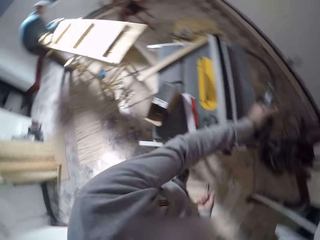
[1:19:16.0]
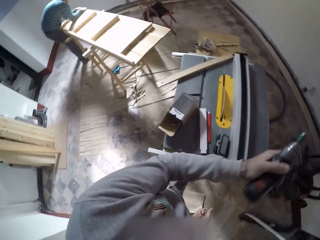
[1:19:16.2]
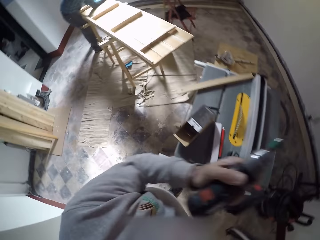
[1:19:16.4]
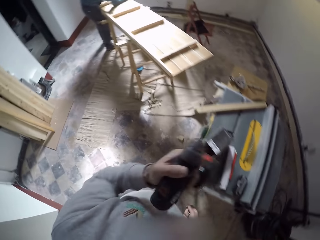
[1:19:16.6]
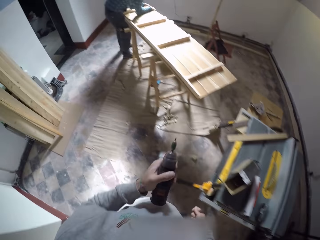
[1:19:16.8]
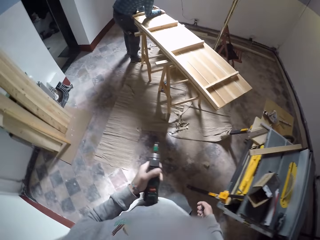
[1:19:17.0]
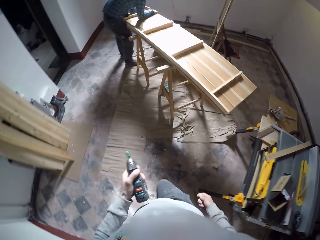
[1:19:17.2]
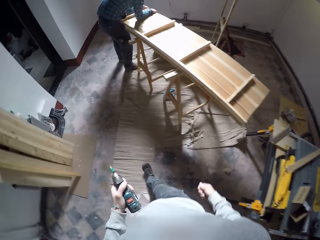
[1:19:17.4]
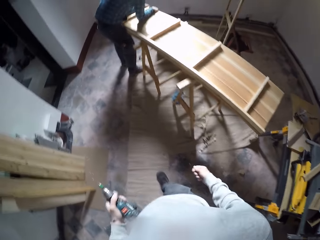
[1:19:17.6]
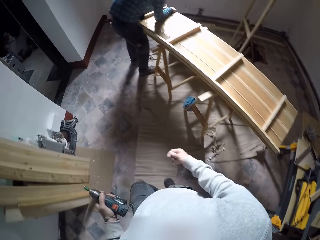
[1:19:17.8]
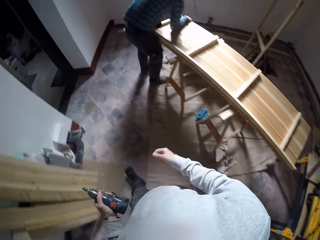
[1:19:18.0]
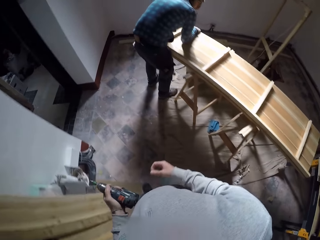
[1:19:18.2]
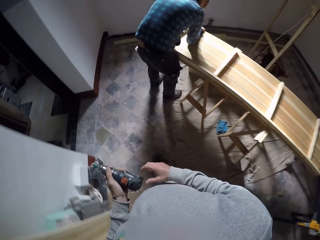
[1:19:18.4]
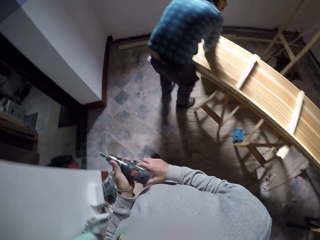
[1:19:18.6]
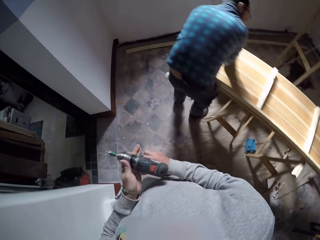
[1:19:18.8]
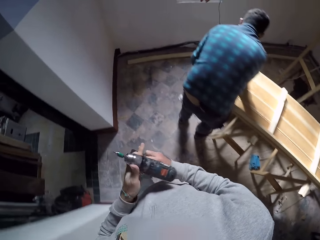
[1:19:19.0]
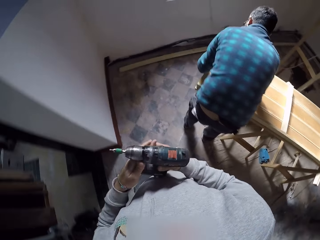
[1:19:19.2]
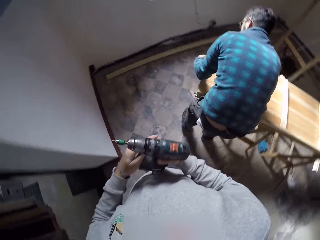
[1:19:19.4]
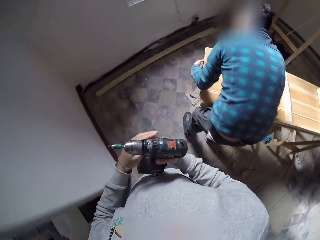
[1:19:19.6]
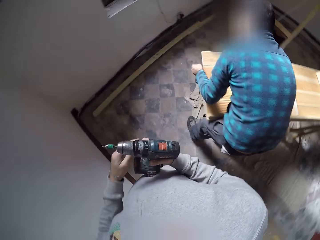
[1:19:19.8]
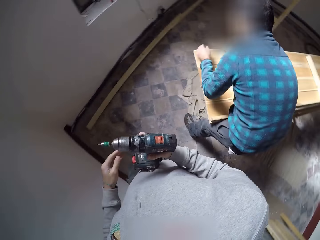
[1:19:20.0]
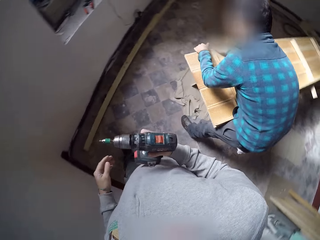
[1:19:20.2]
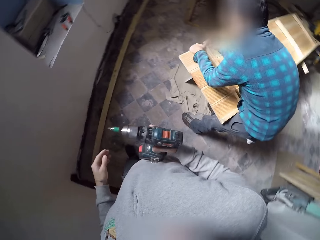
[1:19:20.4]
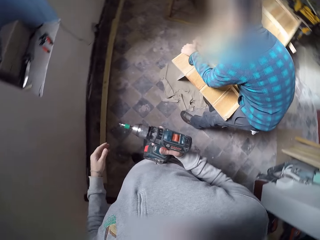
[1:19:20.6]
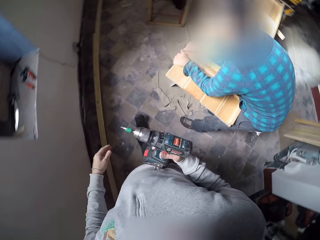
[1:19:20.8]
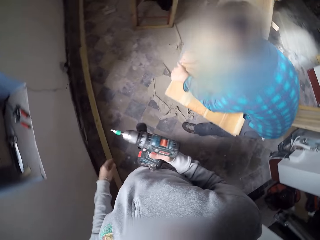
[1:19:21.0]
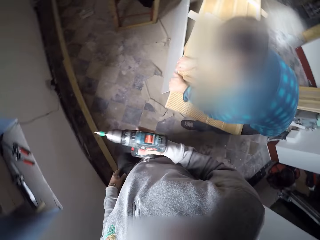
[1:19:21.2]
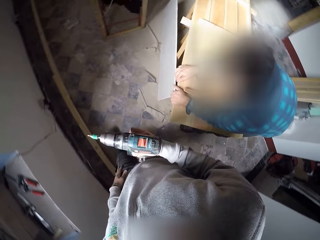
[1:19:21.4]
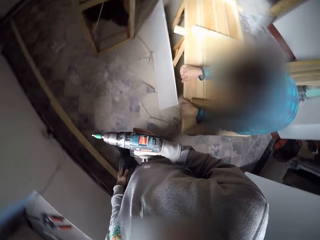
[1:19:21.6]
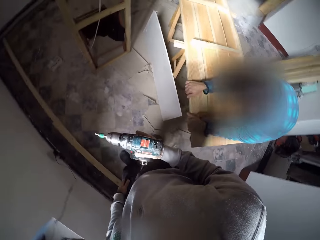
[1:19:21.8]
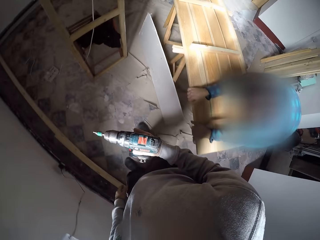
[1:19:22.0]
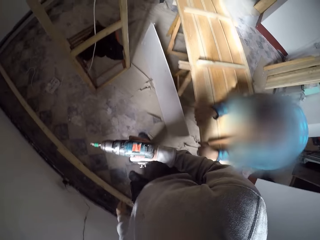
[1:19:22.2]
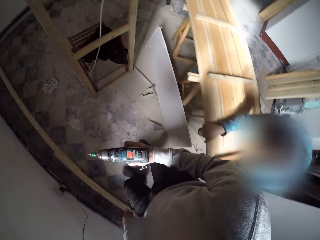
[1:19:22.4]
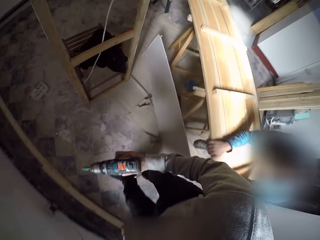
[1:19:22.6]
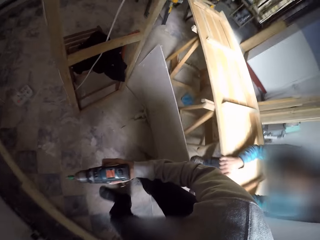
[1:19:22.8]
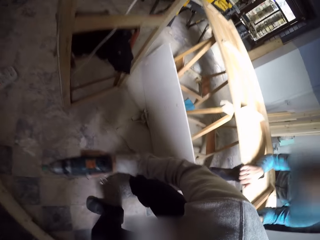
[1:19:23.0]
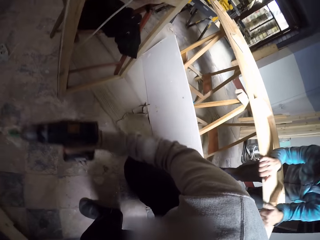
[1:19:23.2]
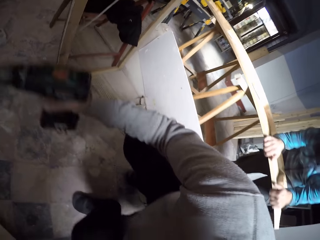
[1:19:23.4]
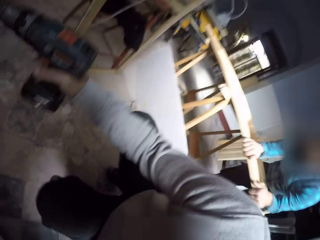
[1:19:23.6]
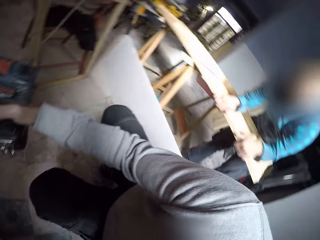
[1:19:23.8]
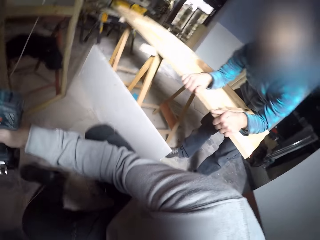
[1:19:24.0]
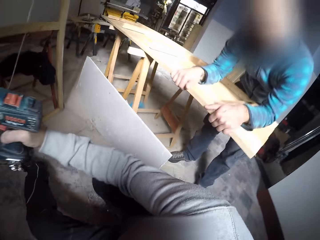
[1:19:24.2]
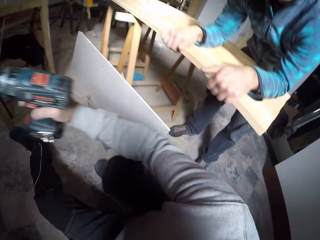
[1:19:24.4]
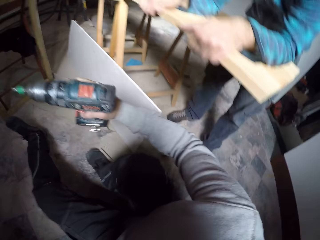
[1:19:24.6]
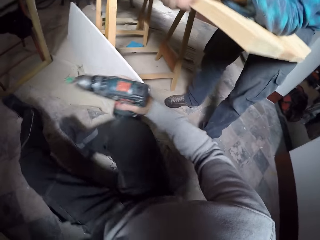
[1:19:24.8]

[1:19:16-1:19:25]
The camera wearer picks the electric screwdriver or drill from the table saw with his left hand. He carries the drill and nails to the stand. A man attaches woods on the stand with the hands. The camera wearer passes the electric screwdriver from his left hand to his right hand on his way. He sits on the floor.

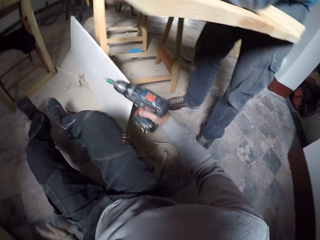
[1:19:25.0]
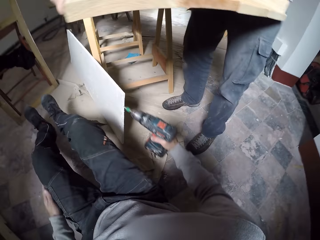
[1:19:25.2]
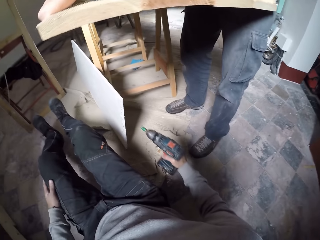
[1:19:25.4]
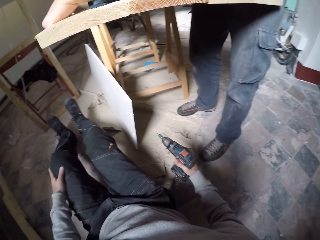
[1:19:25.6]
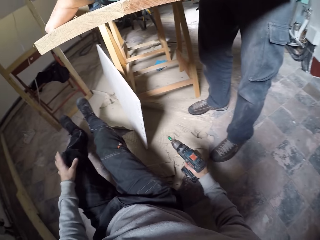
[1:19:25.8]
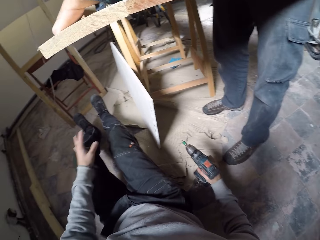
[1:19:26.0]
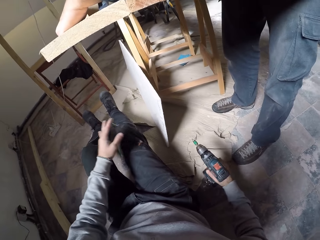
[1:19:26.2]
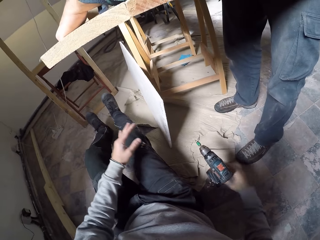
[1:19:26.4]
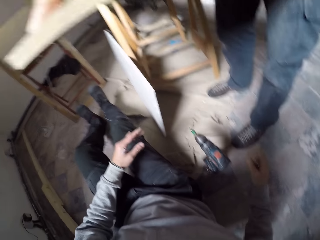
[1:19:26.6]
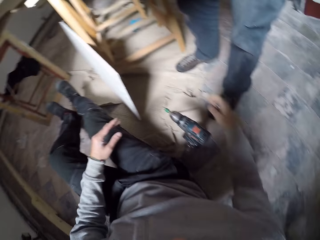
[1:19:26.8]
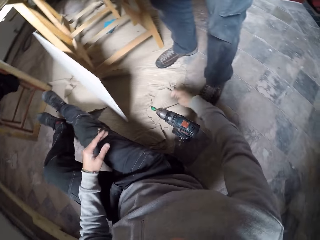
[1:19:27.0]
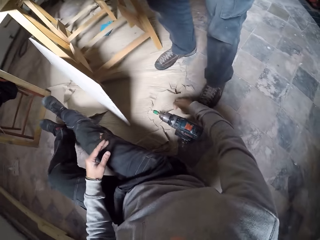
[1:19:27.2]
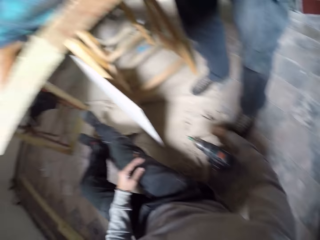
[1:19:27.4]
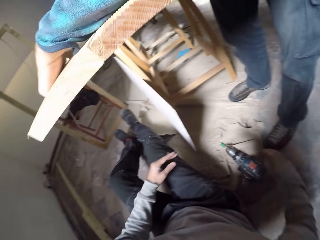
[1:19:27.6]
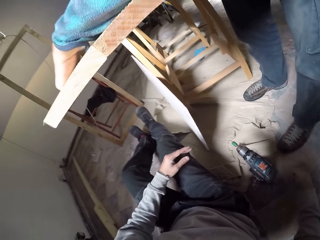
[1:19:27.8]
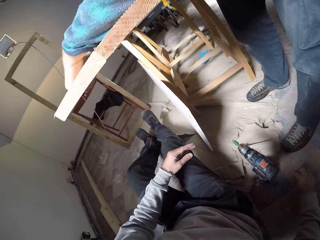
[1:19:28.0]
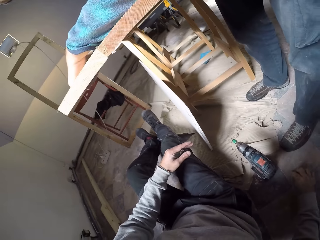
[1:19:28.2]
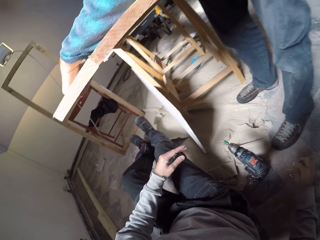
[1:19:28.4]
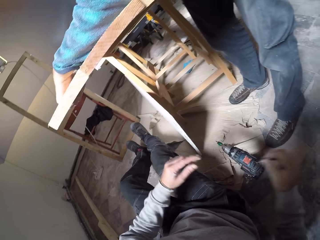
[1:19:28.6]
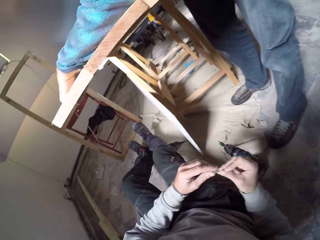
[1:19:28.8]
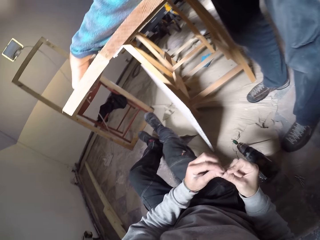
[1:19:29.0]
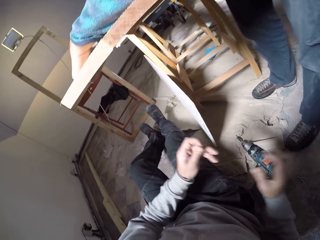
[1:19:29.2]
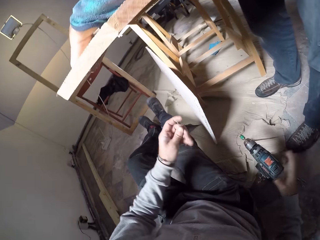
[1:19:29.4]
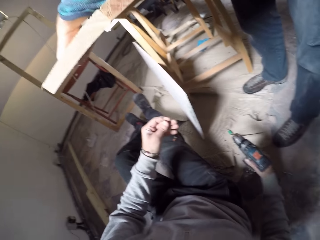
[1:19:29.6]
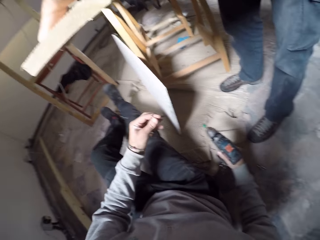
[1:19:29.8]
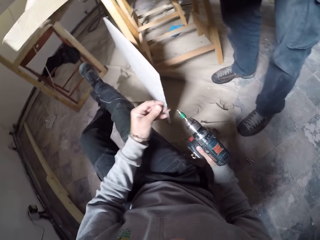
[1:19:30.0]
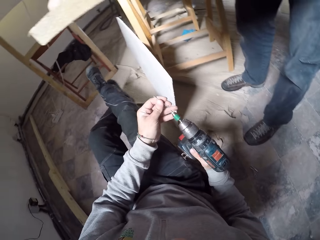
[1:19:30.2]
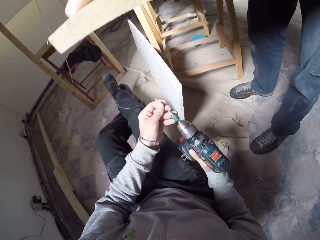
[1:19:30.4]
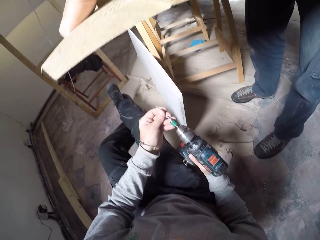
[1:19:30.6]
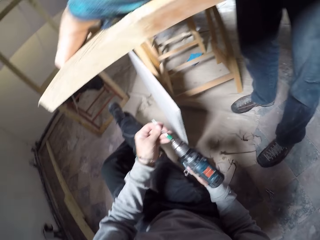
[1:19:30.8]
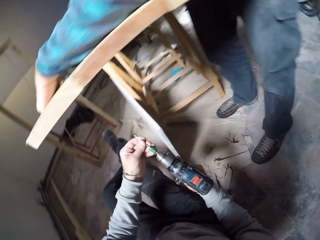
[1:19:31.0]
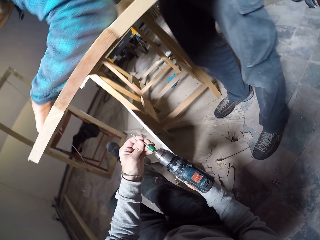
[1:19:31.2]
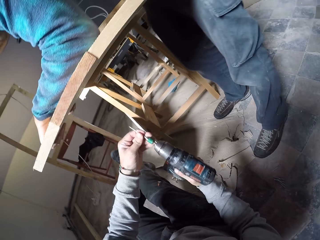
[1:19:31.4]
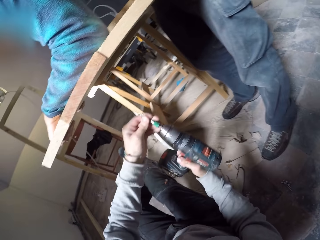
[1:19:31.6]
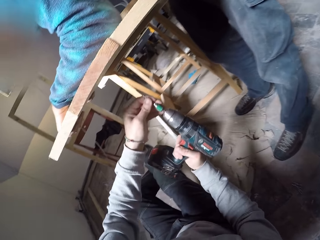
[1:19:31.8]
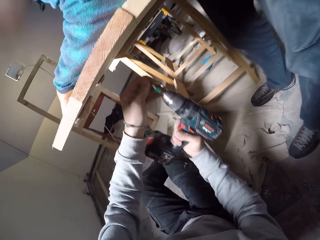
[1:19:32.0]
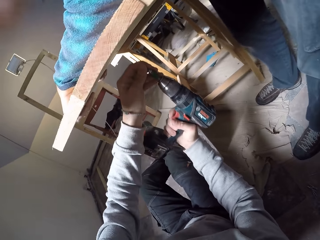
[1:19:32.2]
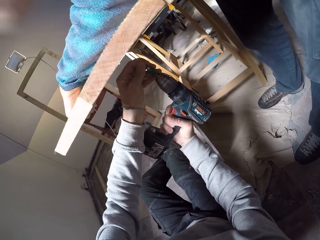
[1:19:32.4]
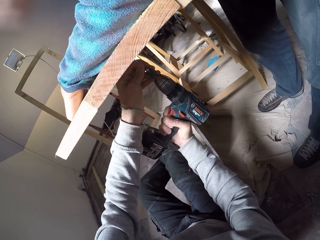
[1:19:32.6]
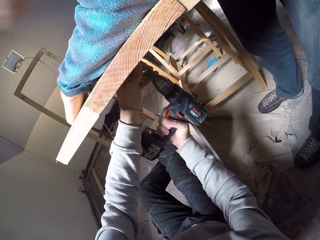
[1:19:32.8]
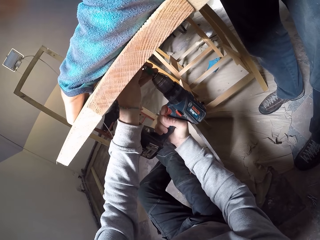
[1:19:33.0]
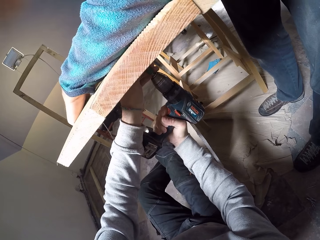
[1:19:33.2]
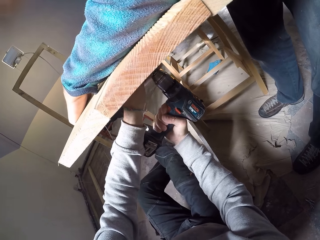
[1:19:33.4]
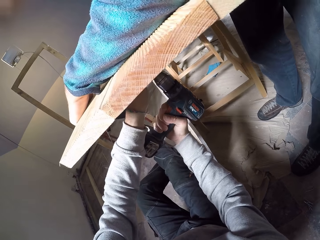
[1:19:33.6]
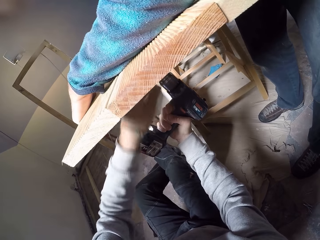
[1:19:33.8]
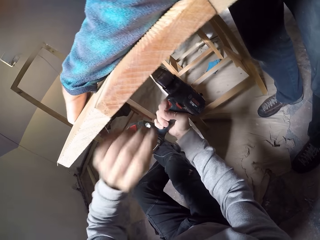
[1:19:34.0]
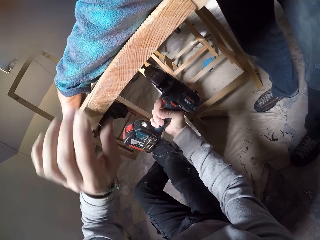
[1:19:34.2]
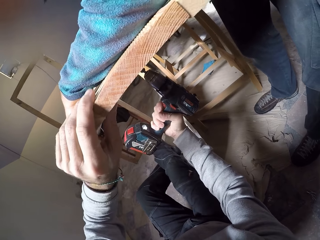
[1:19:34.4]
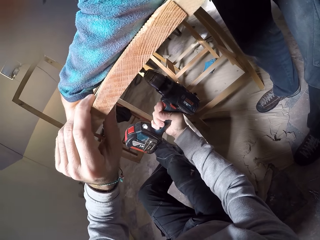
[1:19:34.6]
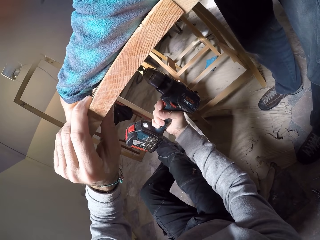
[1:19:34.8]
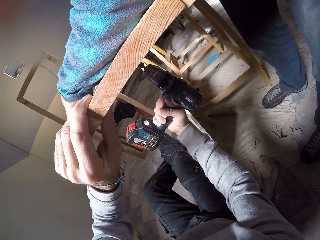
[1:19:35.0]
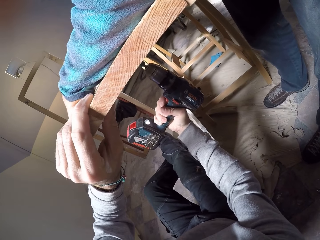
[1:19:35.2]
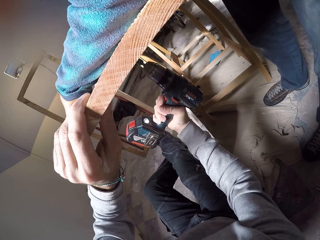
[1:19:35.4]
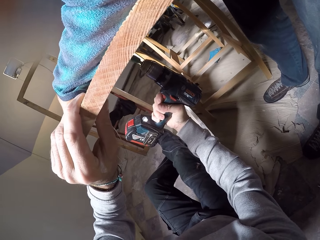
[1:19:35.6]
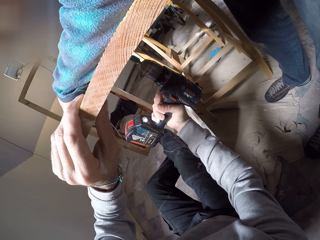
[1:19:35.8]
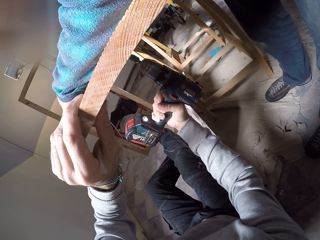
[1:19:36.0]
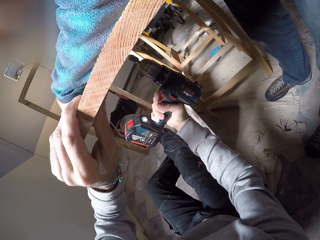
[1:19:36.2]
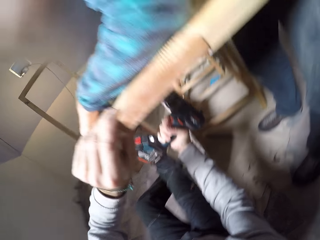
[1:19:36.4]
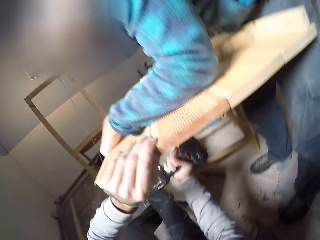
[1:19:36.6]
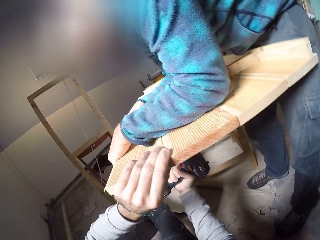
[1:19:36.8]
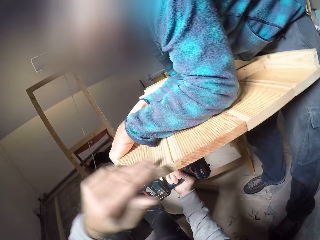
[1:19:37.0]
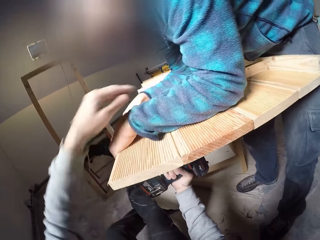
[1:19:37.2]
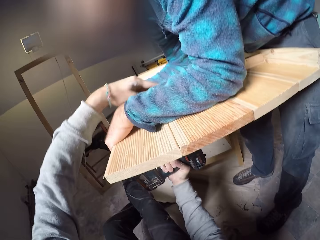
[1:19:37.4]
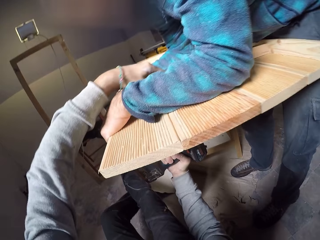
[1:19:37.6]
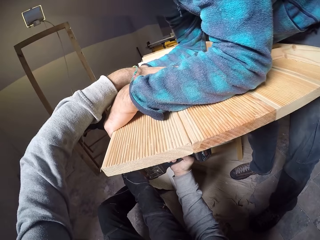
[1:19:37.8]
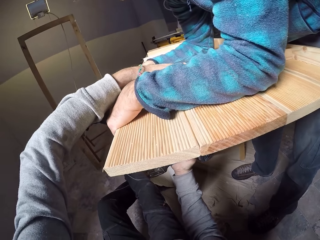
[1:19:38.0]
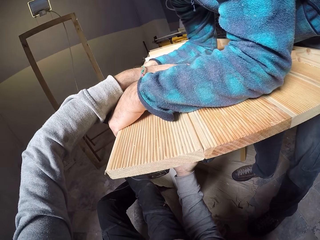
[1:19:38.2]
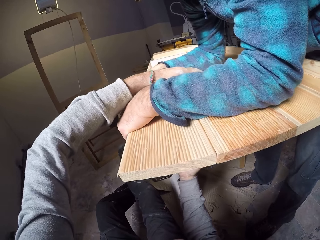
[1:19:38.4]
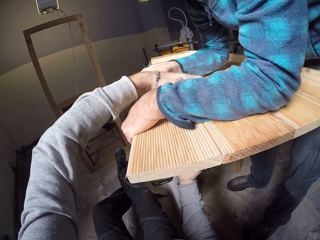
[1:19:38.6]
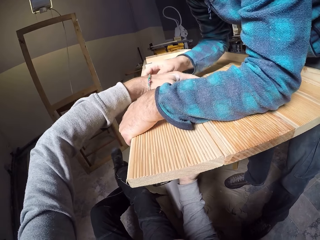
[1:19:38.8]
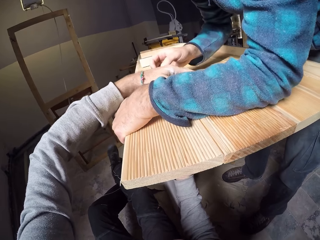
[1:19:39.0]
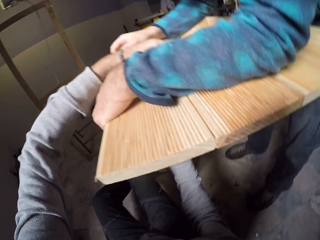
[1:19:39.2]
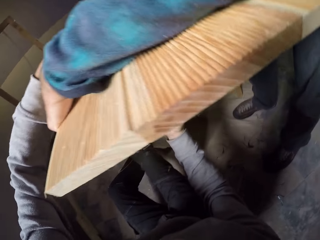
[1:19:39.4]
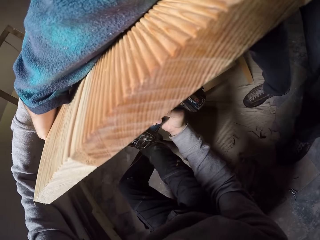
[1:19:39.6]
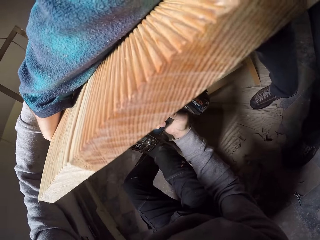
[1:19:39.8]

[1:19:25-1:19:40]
The camera wearer drops the electric screwdriver on the floor with his right hand. He drops the nails or screws on the floor. He picks a screw from the floor with his right hand. He passes the screw from his right hand to his left hand. He picks the electric screwdriver from the floor with his right hand. He attaches the screw to the electric screwdriver bit with his left hand. He holds the wooden structure with his left hand. He drives the screw into the wooden structure with the electric screwdriver in his right hand.
